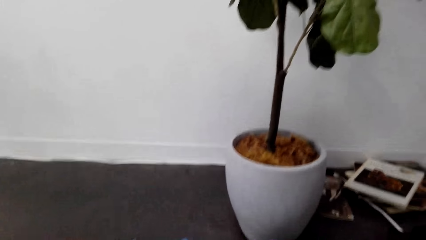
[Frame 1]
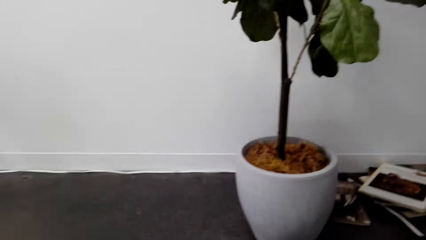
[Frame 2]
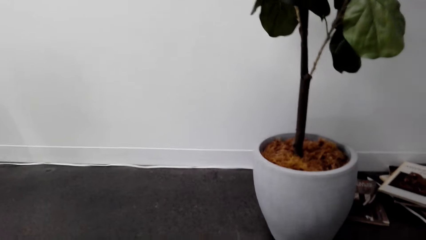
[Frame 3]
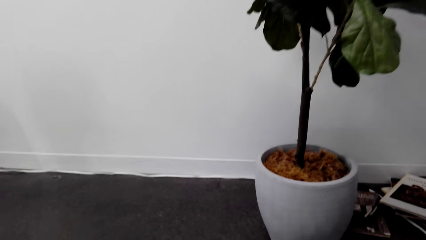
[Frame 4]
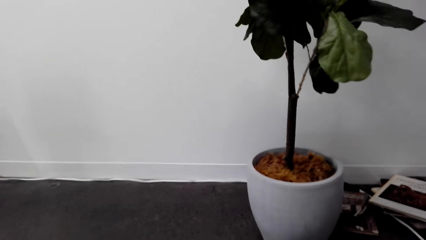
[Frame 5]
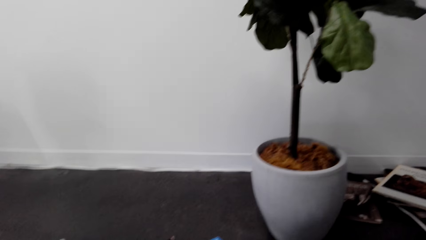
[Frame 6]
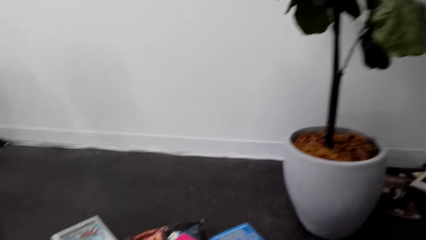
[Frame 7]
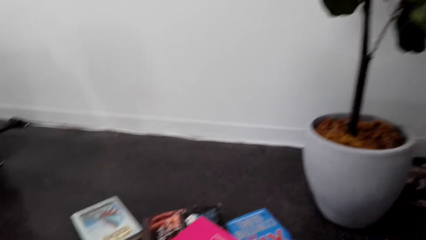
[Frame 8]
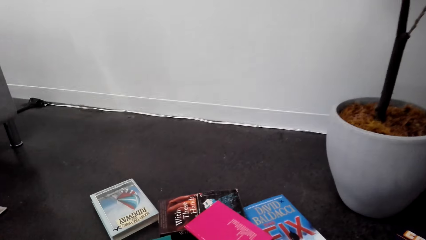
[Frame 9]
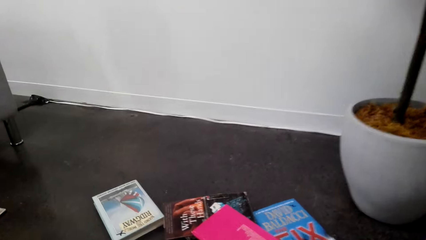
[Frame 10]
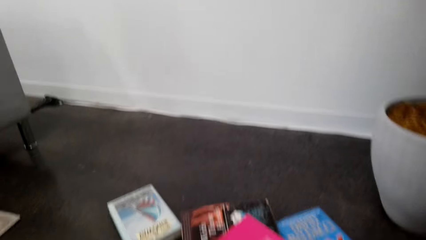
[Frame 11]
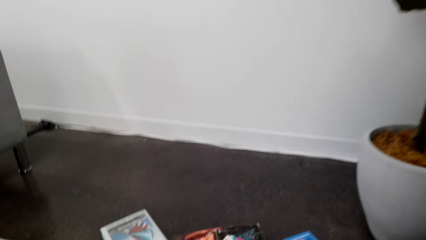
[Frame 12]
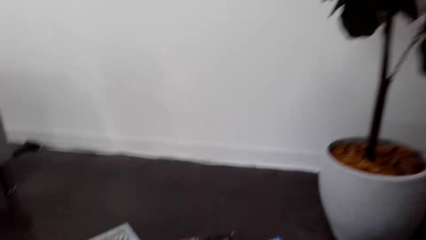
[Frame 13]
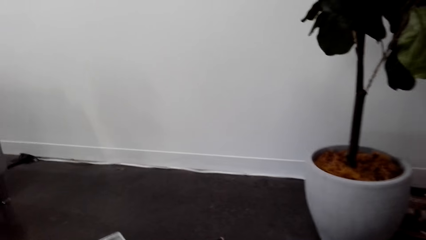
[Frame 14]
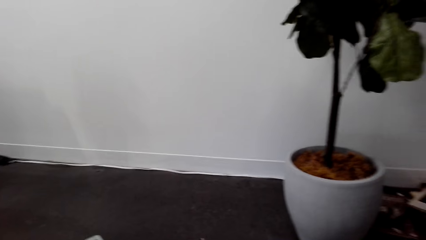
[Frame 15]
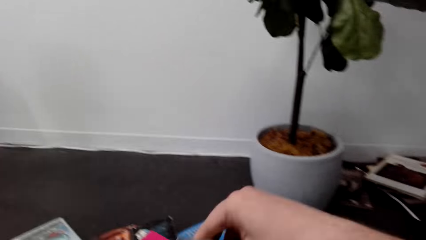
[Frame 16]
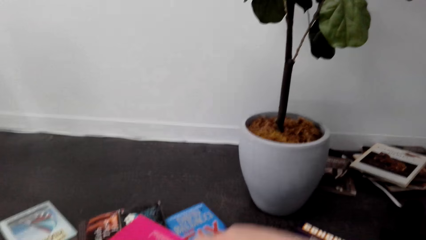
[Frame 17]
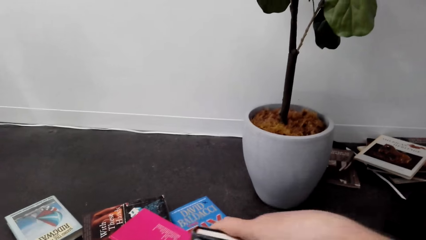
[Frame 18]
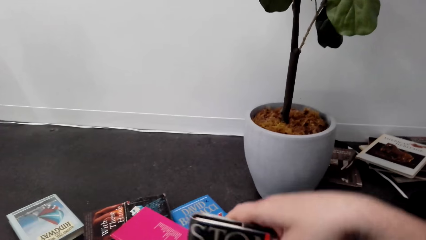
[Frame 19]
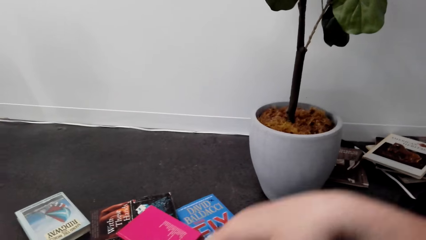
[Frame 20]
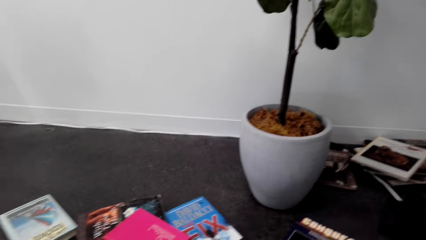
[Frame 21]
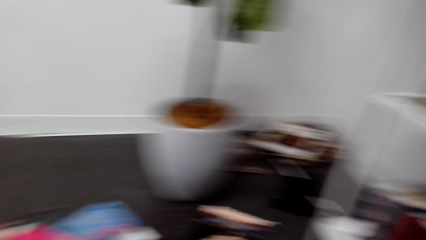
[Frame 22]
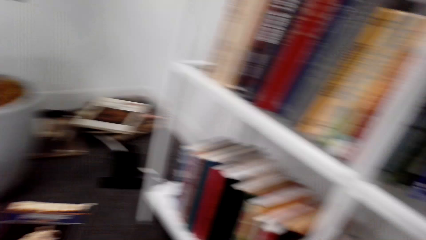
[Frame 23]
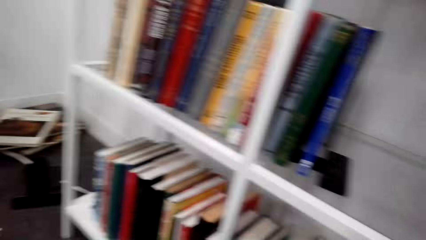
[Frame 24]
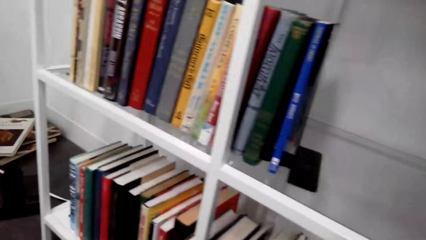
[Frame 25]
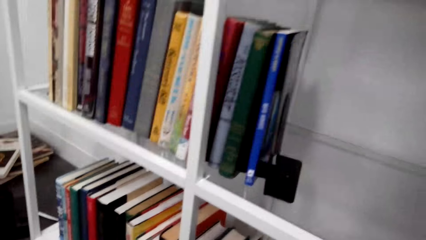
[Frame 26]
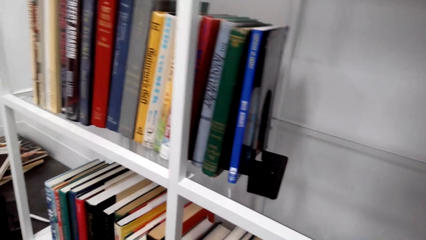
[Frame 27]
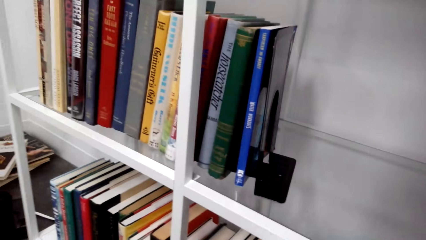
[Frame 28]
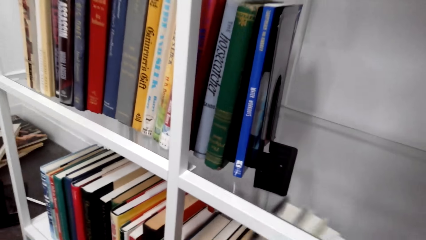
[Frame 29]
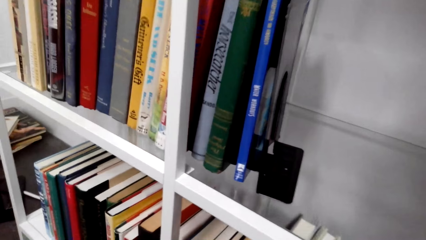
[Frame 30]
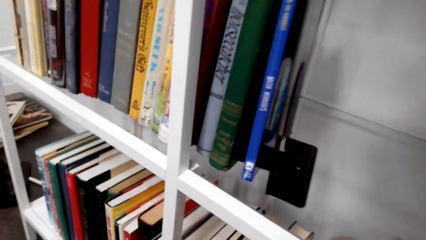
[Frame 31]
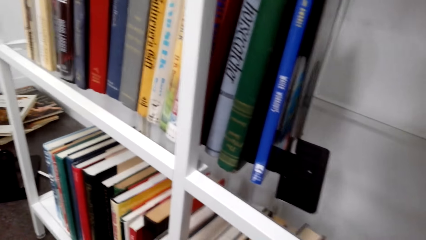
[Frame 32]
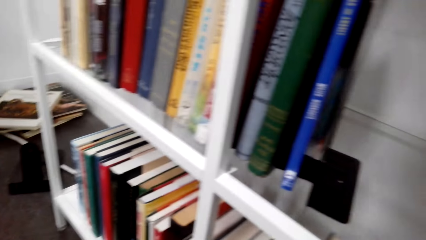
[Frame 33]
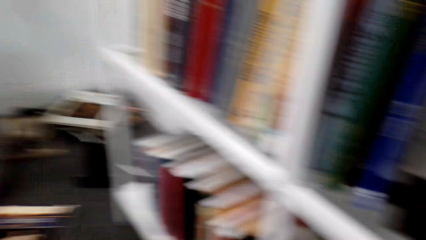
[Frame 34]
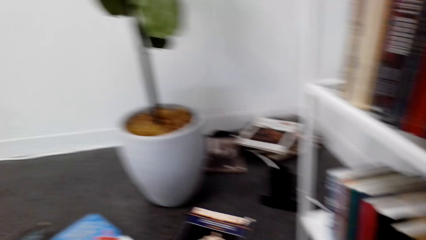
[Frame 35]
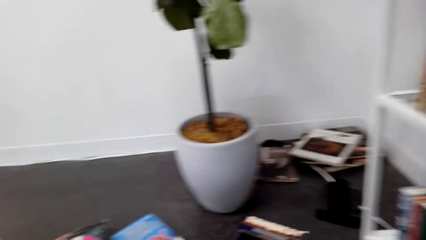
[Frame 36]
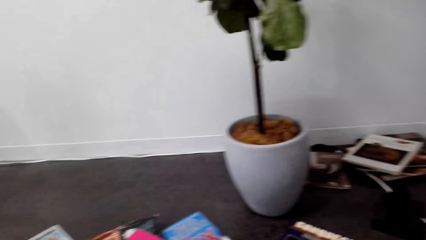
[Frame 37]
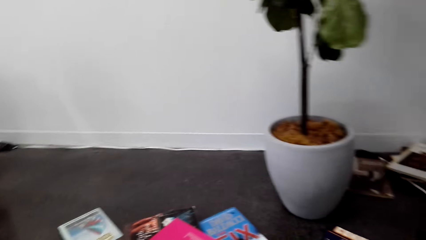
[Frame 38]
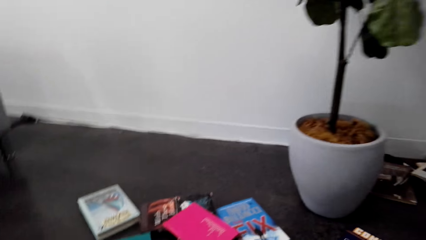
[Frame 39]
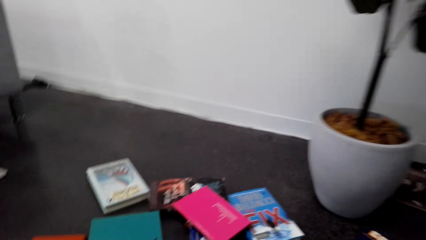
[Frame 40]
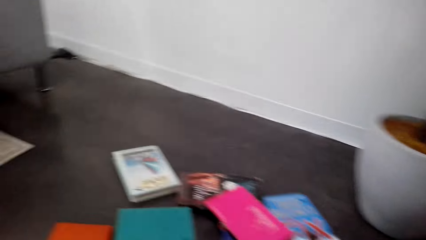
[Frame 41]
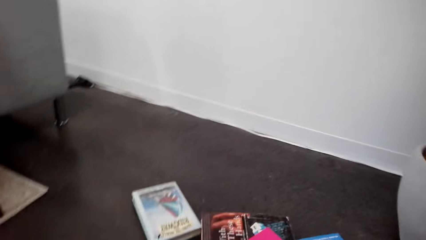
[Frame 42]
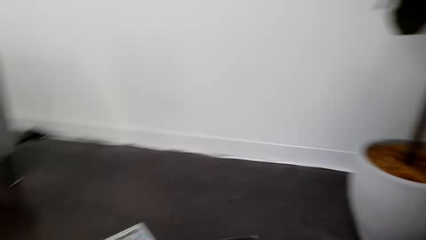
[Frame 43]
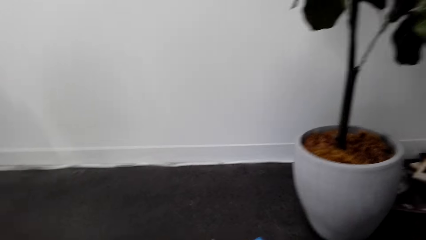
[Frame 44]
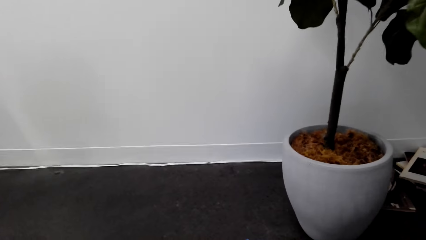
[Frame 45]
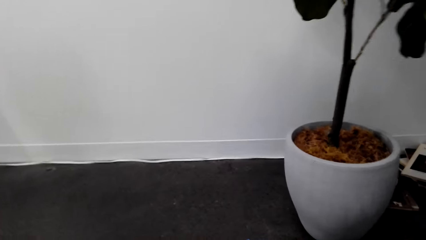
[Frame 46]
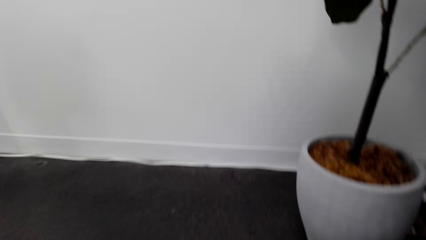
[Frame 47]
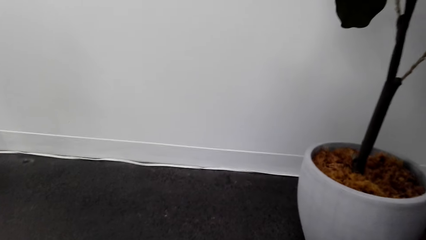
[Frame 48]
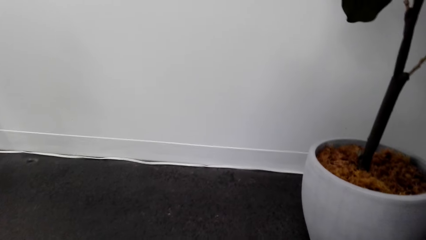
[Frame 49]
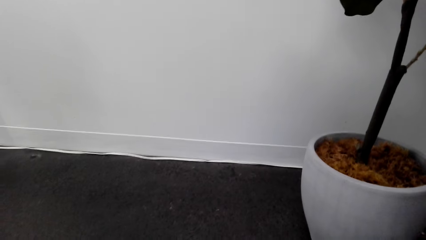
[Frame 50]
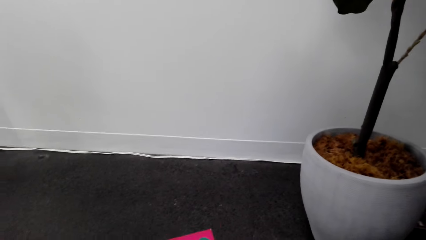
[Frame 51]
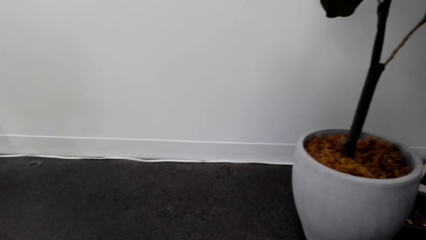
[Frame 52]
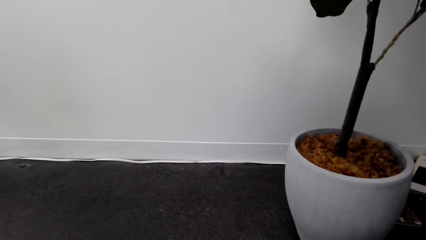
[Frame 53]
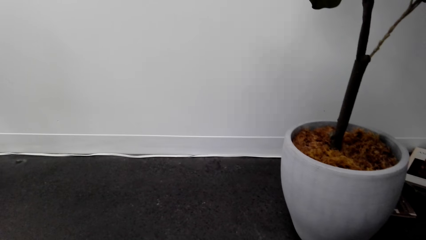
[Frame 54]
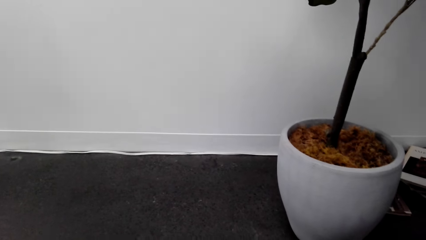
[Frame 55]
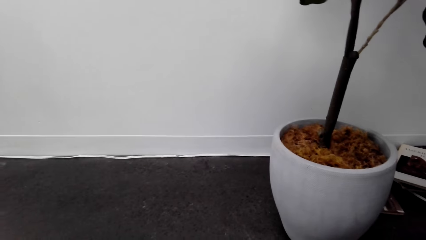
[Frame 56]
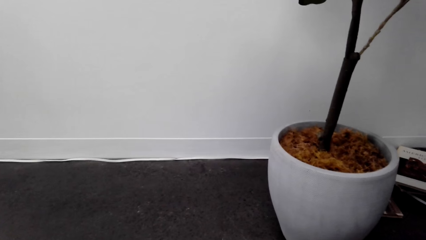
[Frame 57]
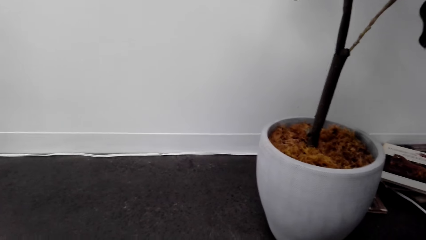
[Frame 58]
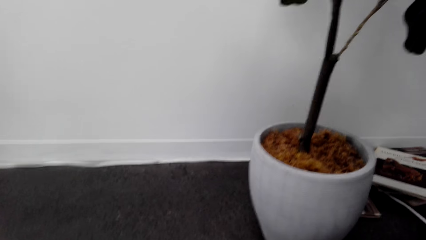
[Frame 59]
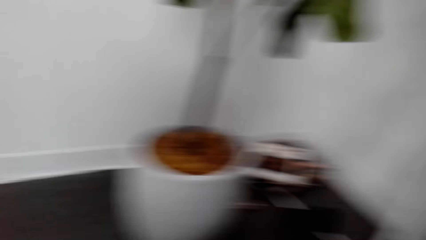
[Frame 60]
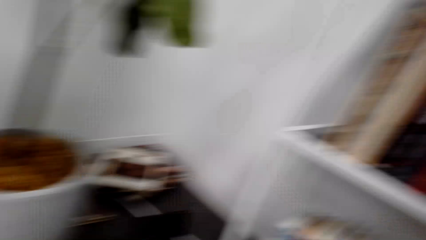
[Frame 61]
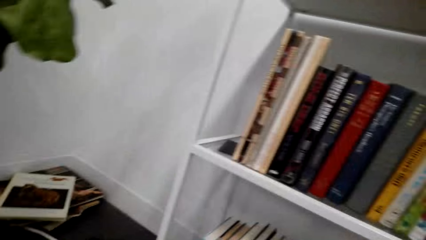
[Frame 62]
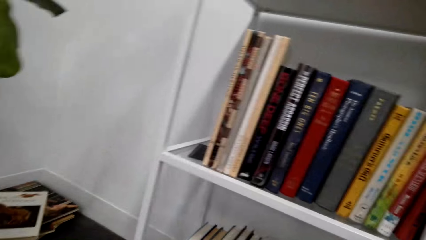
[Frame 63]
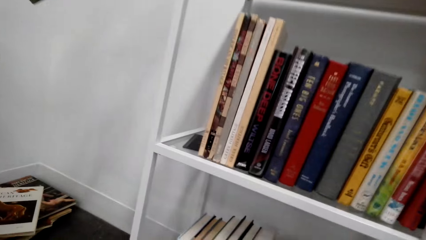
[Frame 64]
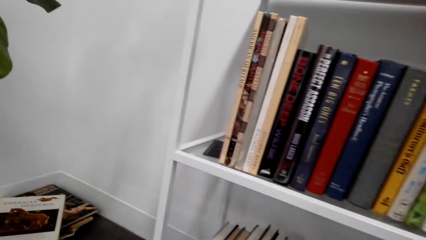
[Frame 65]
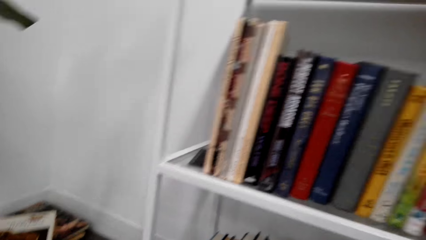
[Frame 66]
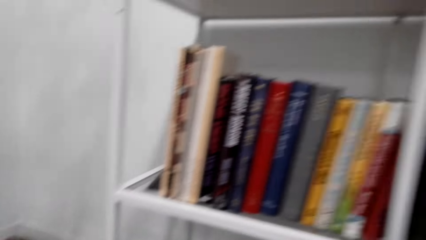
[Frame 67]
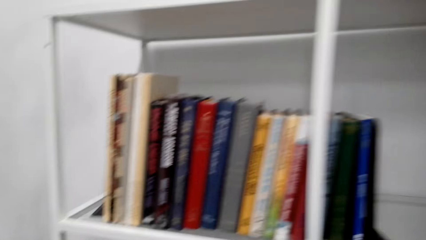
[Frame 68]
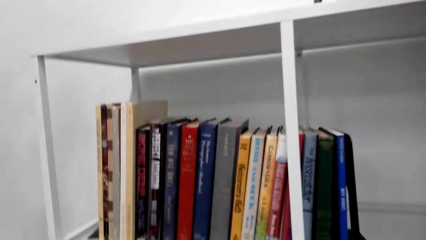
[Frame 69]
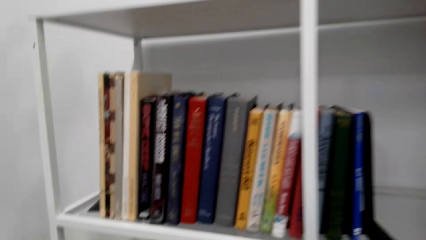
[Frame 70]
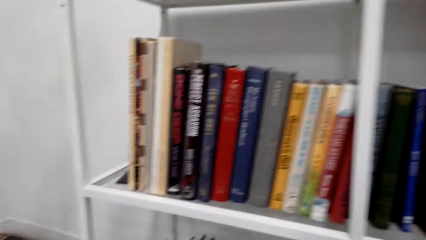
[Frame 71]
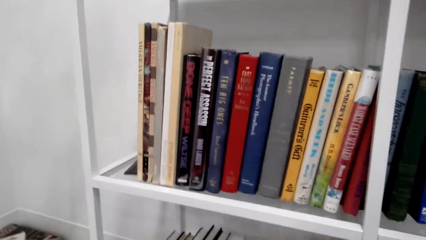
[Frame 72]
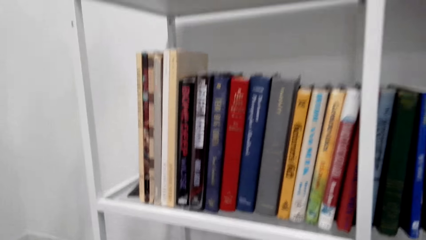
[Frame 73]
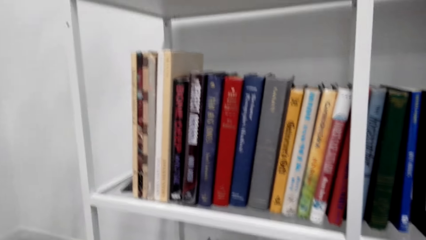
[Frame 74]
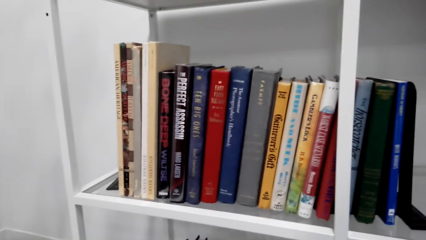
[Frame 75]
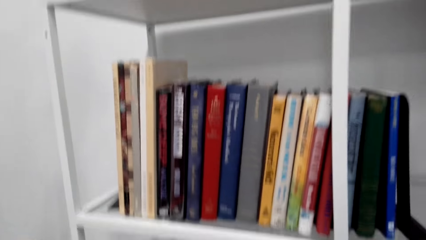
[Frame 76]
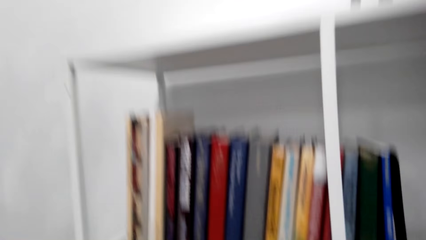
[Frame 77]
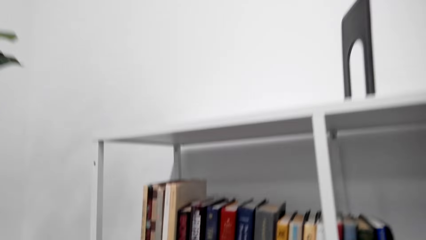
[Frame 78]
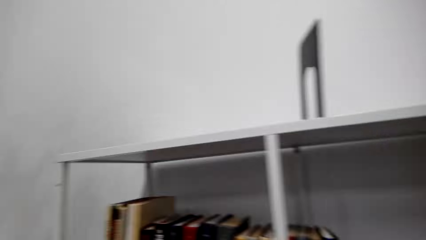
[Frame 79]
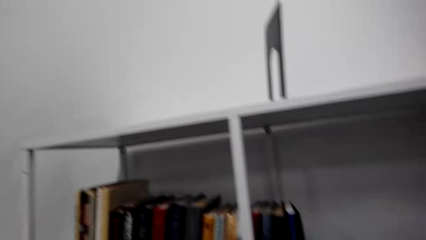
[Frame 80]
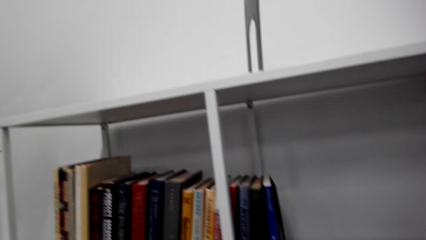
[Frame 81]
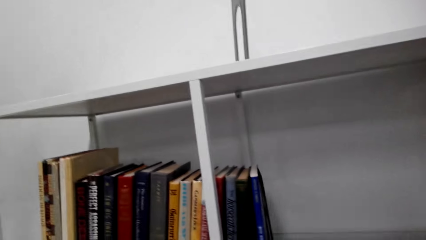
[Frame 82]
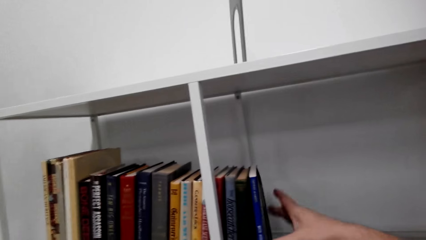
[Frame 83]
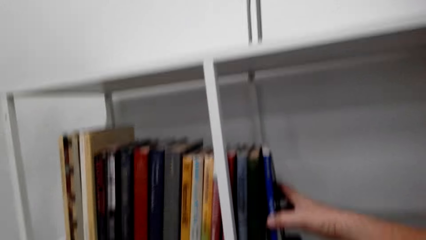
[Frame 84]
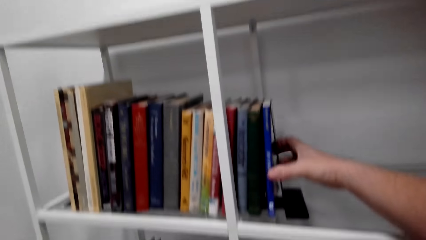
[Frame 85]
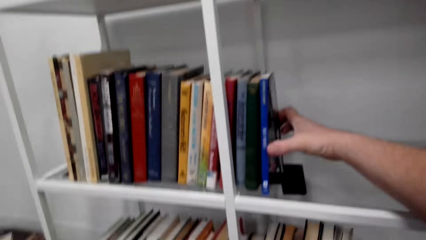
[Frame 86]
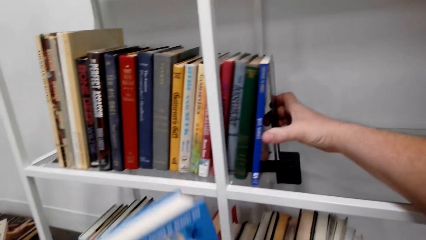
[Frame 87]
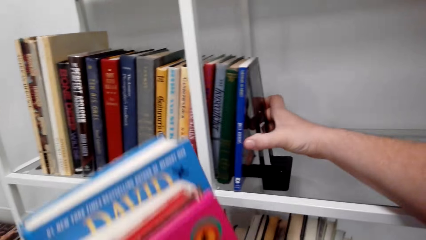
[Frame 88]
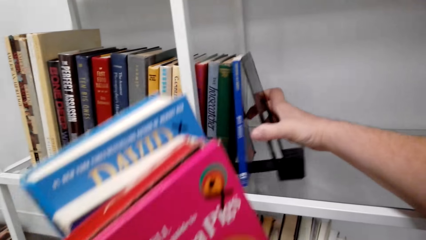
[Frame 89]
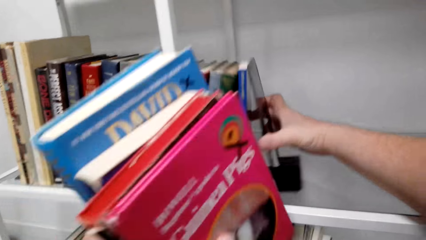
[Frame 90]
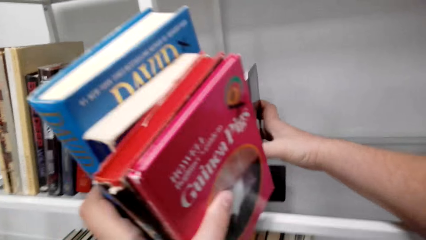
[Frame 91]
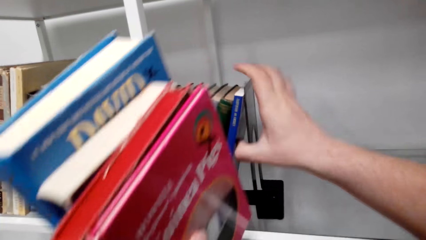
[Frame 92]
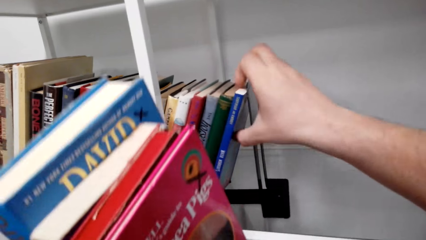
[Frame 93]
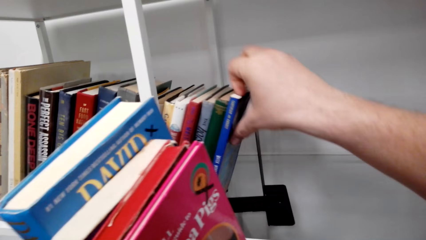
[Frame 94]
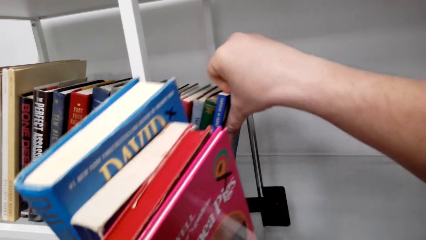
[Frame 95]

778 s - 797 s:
The camera wearer holds the books. They stack the books on the shelf. They look at the books. They look at the flower pot. They look at the books on the shelf. They move the bookend on the shelf.
